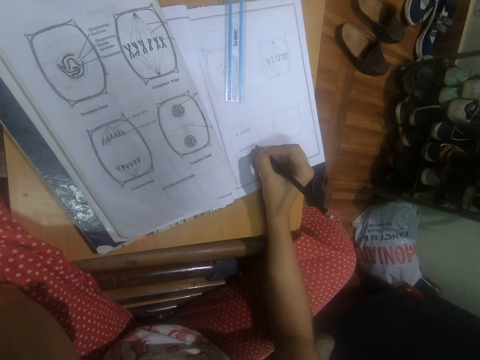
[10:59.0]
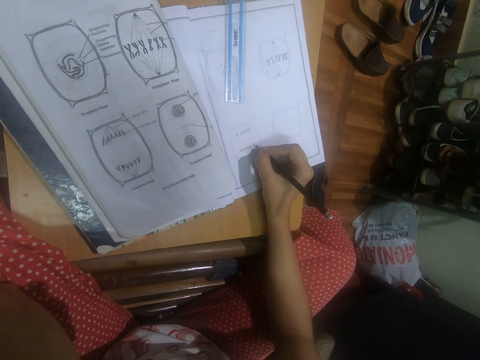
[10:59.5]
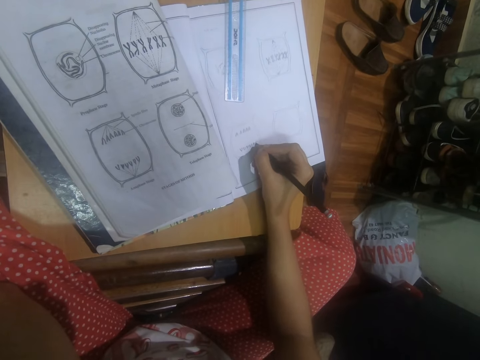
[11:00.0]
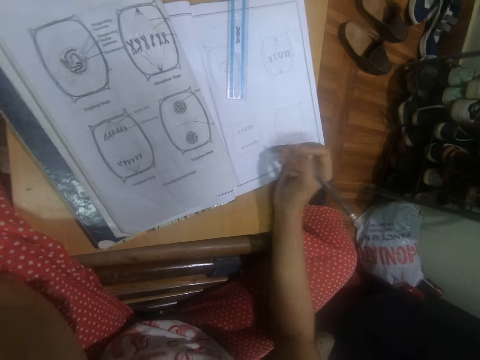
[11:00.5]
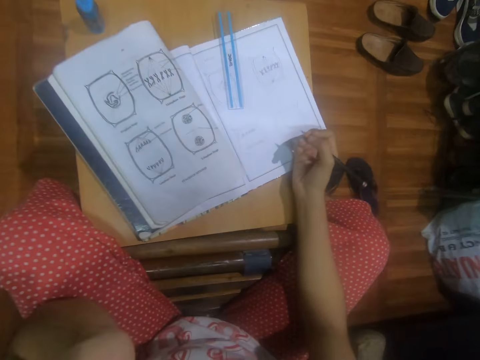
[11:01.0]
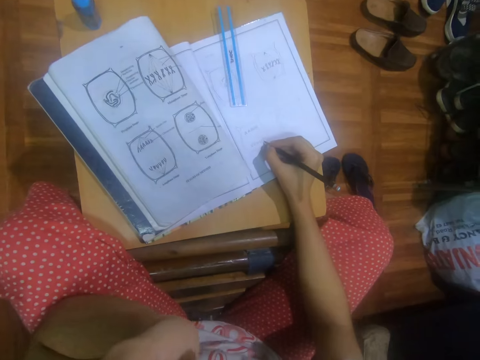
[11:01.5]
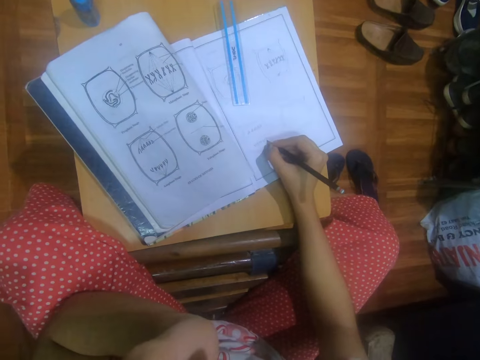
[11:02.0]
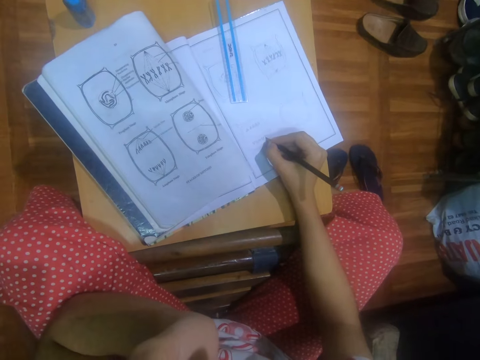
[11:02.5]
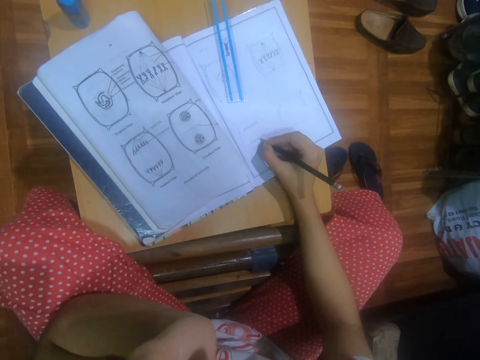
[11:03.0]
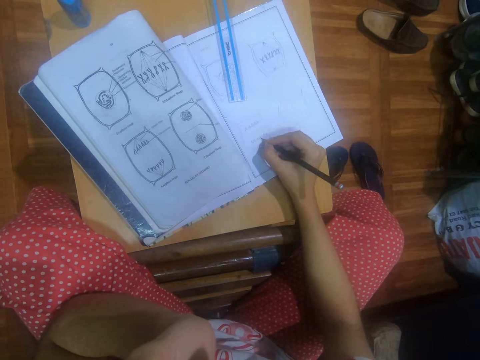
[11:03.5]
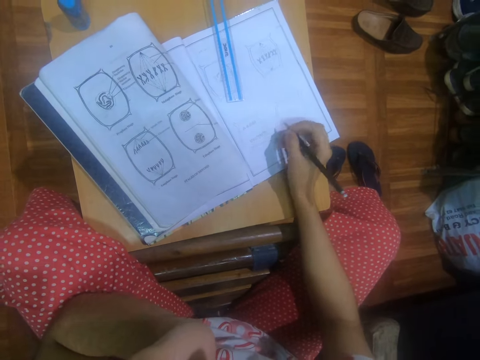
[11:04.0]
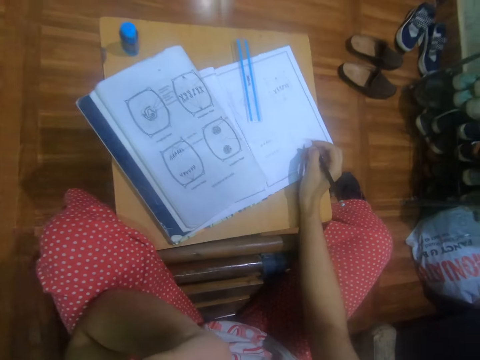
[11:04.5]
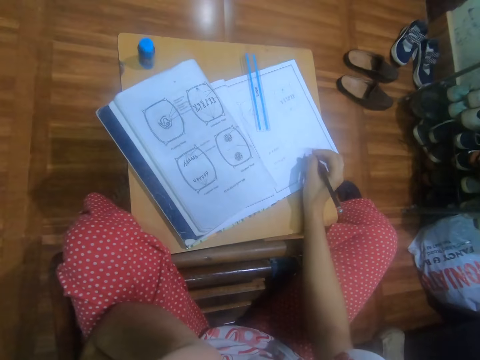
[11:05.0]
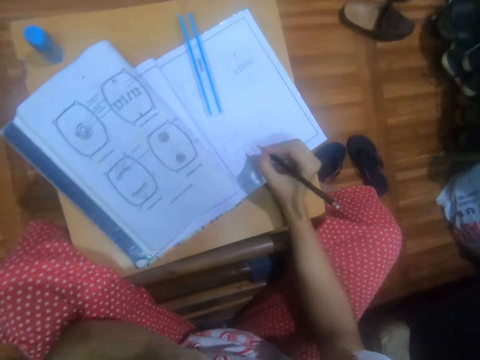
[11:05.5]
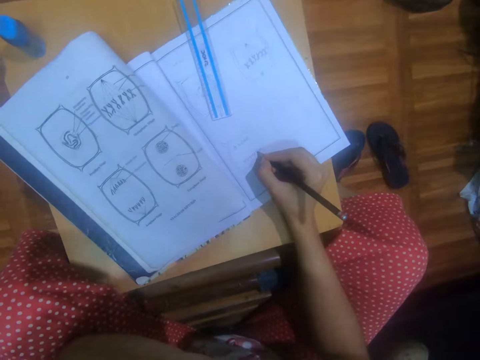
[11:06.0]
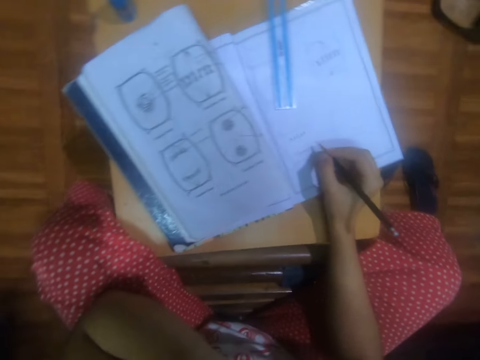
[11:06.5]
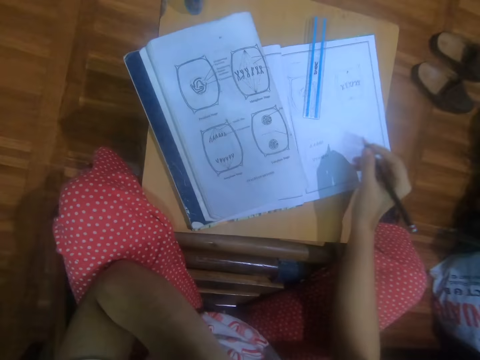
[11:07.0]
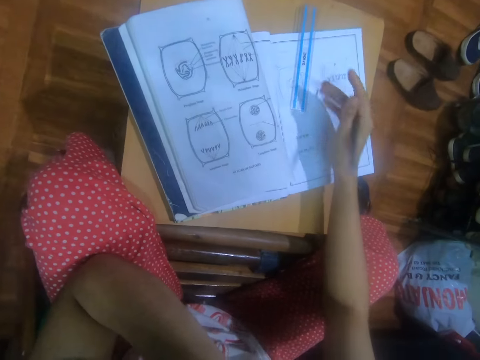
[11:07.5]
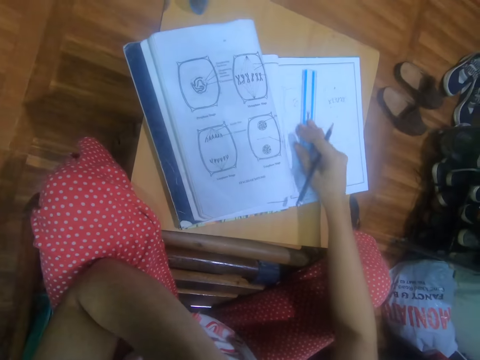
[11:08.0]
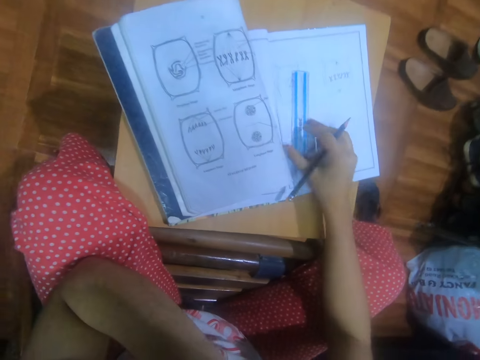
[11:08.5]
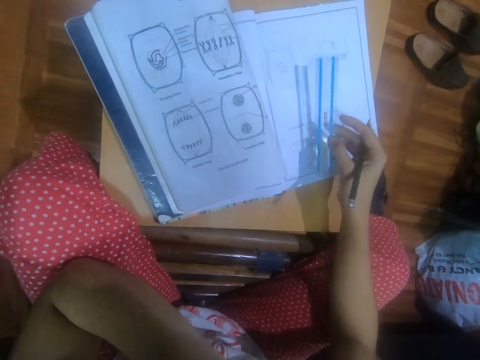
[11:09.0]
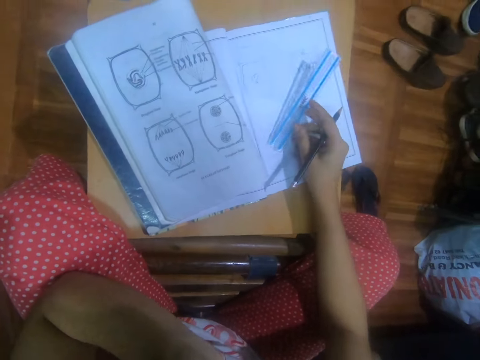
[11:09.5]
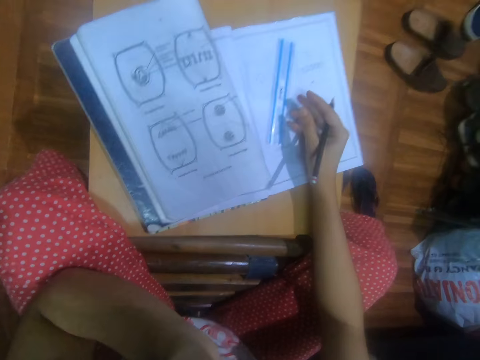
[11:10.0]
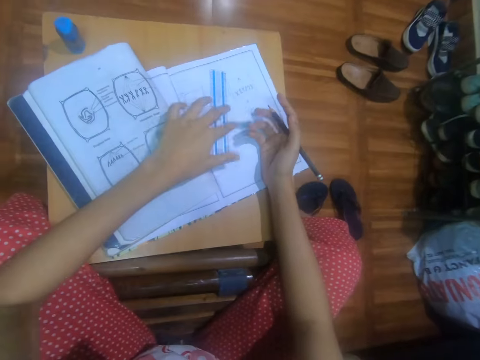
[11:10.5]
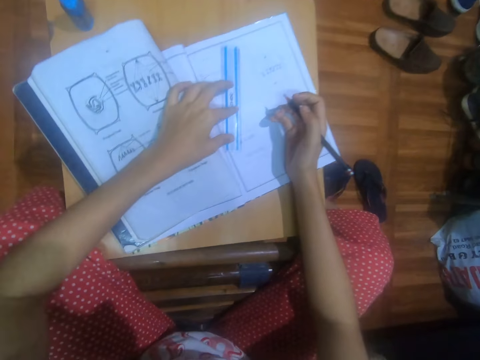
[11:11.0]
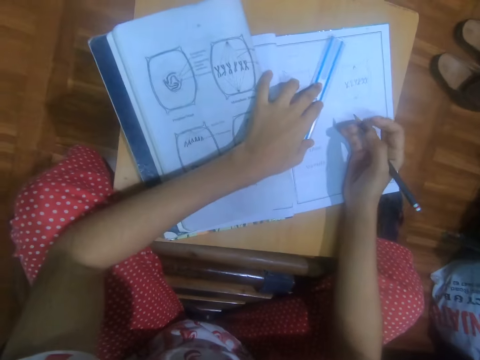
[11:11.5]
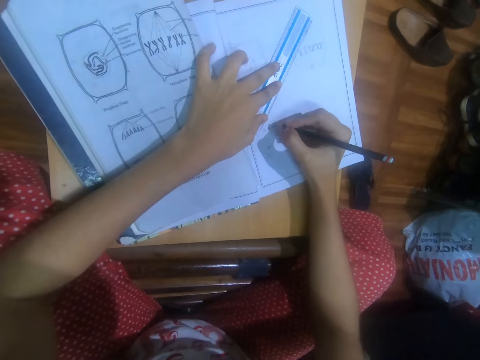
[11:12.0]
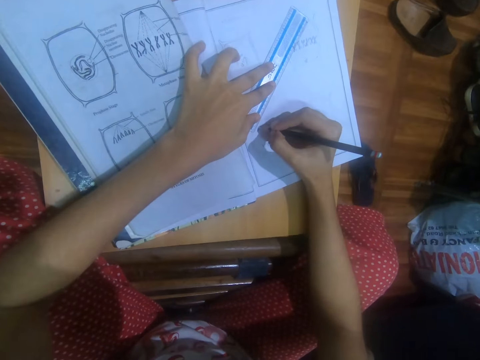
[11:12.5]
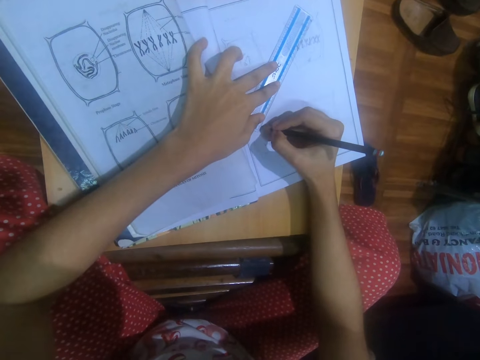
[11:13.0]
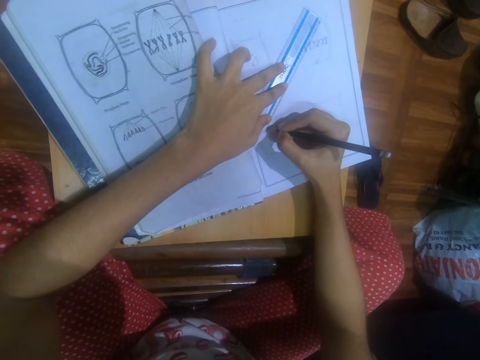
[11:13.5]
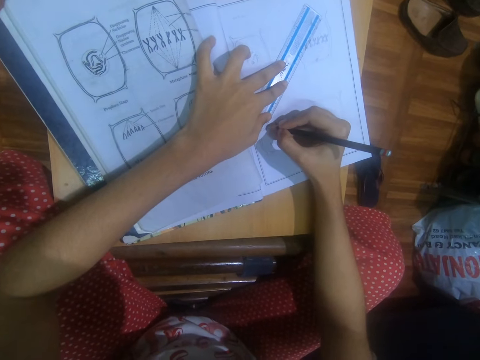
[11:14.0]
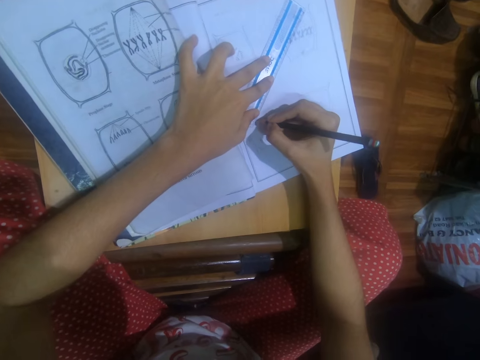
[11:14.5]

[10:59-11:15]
A man talks. The camera wearer looks around. She picks the ruler on the book with her right hand. She moves the ruler. She flips the ruler. She places the ruler in her right hand on the book. She adjusts the ruler on the book with her left hand. She holds the ruler. The man converses with another man. The camera wearer draws dotted lines on the book on the table with the pencil in her right hand and the ruler in her left hand.

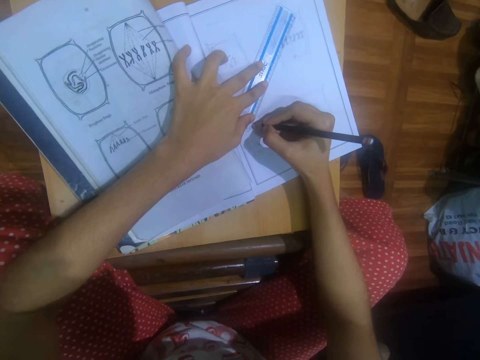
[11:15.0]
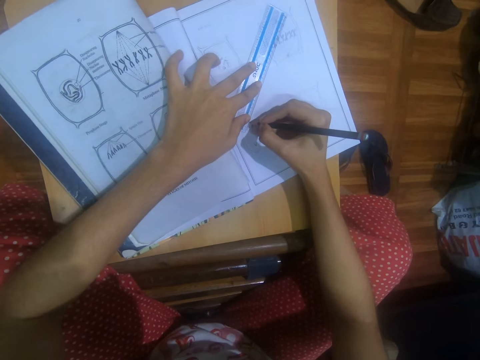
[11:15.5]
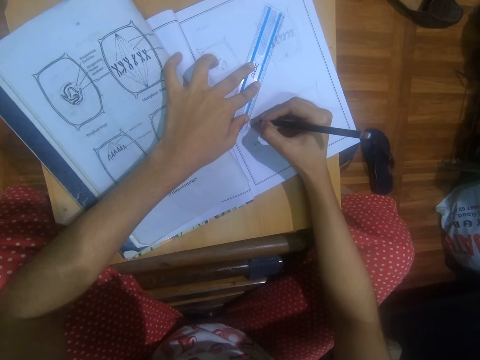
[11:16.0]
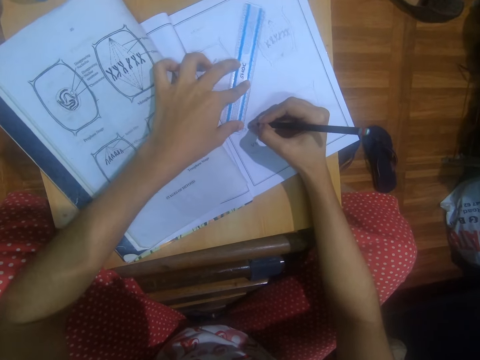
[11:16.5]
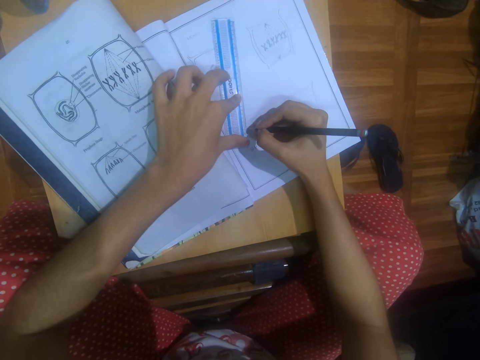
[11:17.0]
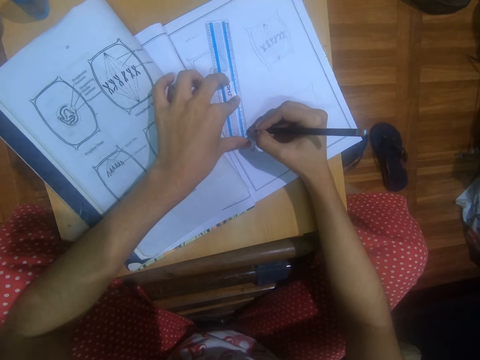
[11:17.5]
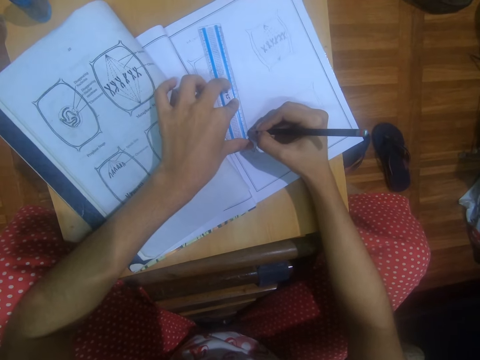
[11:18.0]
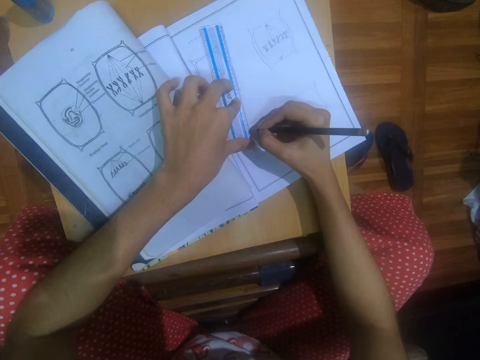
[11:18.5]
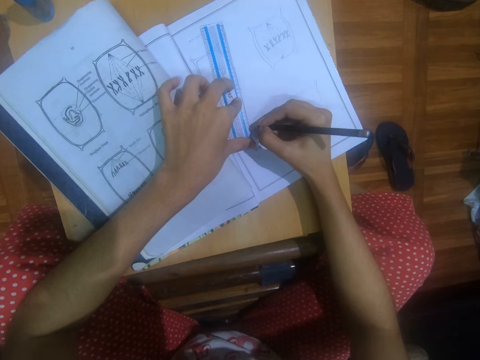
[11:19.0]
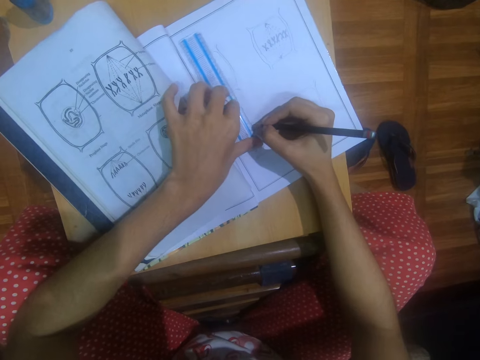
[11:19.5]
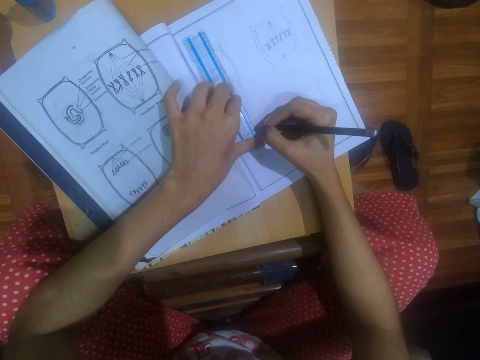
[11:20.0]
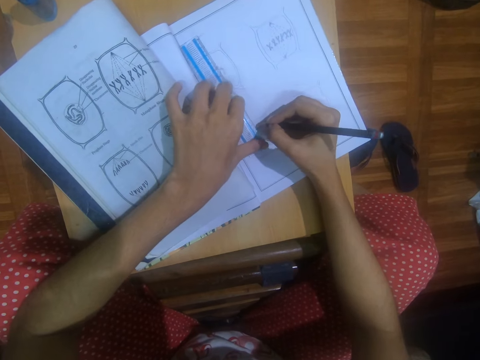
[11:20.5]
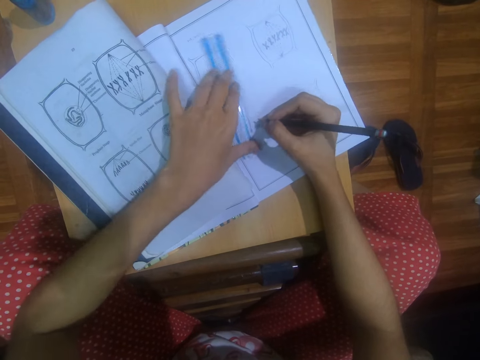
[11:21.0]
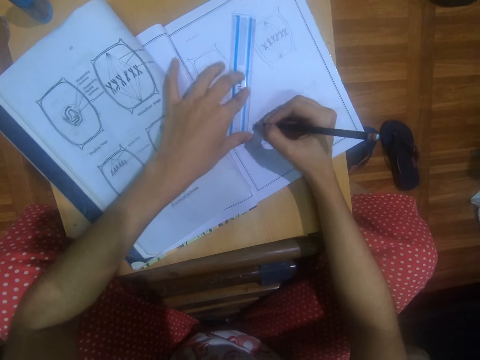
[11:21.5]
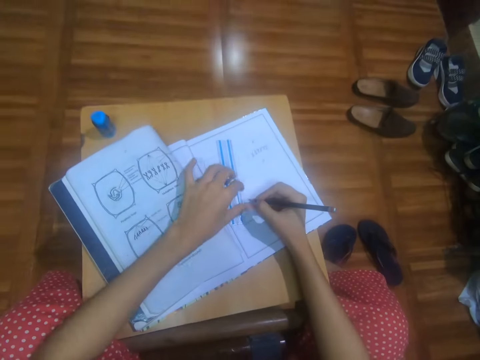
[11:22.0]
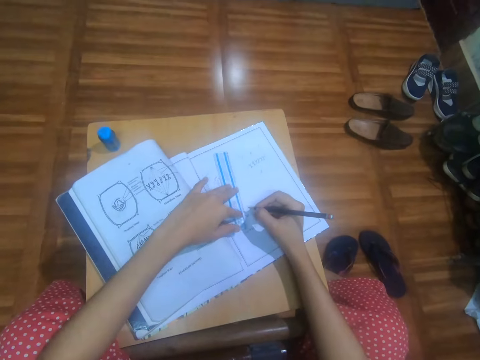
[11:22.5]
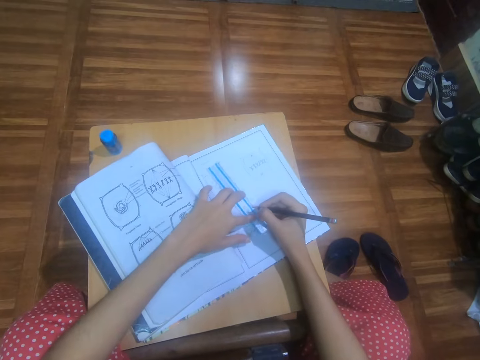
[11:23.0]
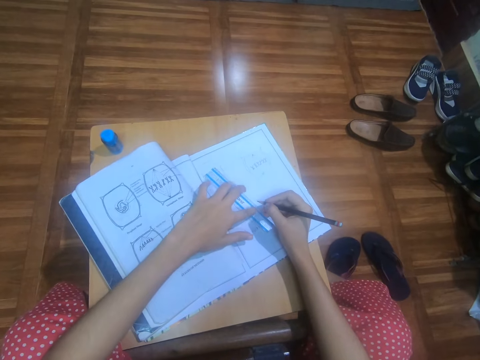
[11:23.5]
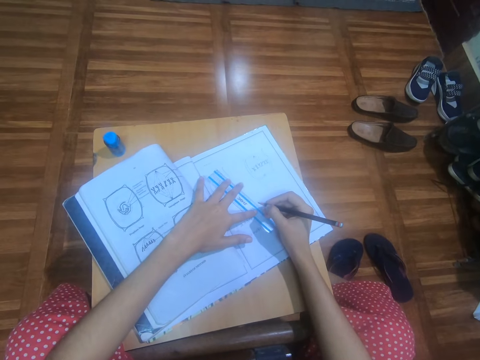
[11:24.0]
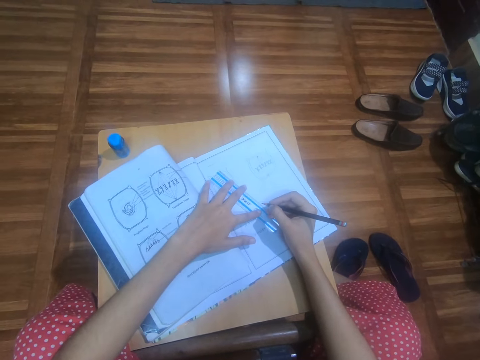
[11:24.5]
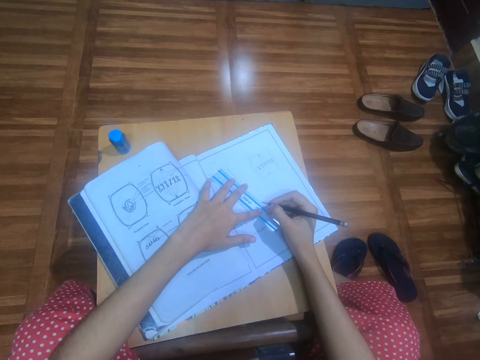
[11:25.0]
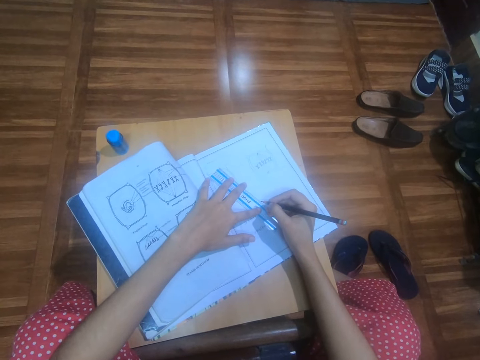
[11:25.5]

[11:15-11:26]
The camera wearer adjusts the ruler on the book with her left hand. She draws dotted lines on the book on the table with the pencil in her right hand and the ruler in her left hand. She adjusts the ruler on the book with her left hand again.
